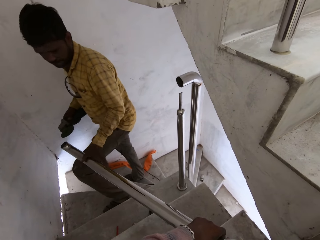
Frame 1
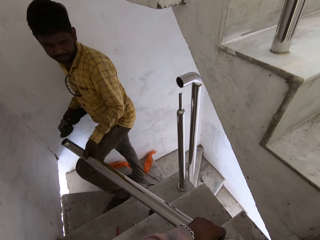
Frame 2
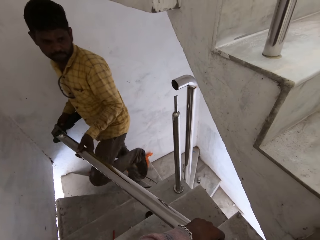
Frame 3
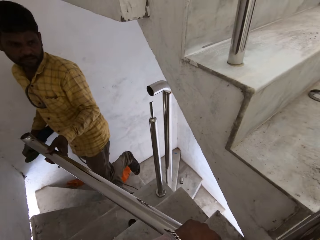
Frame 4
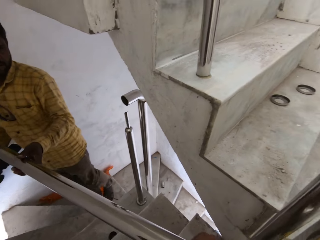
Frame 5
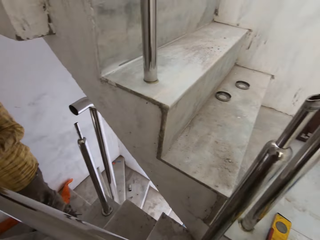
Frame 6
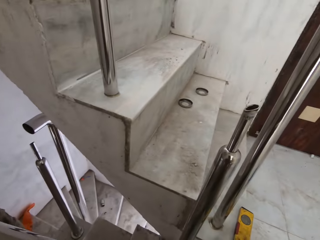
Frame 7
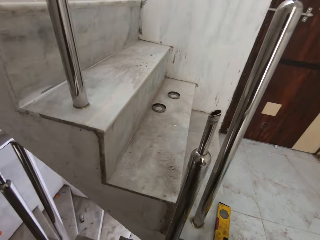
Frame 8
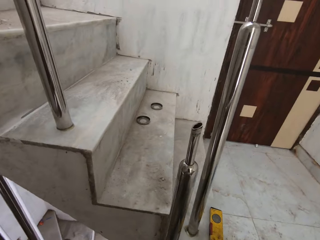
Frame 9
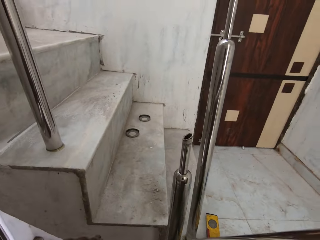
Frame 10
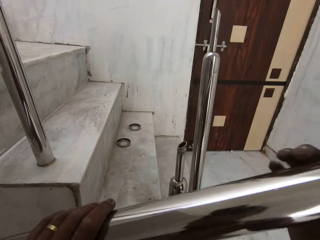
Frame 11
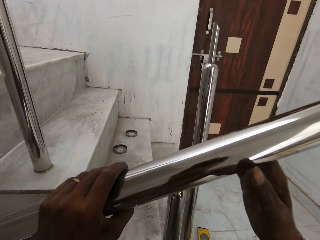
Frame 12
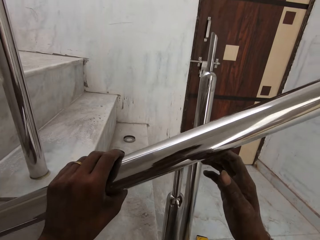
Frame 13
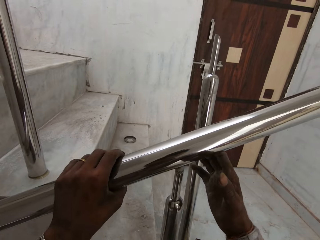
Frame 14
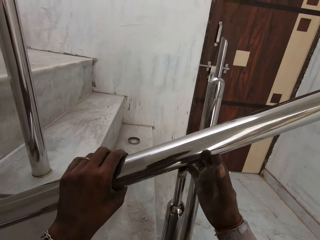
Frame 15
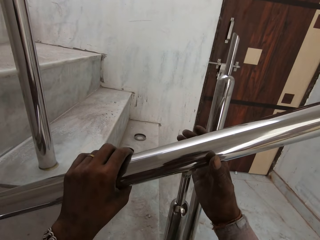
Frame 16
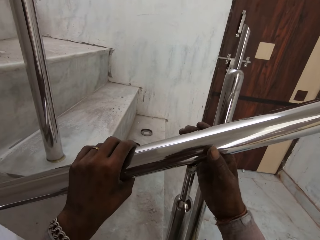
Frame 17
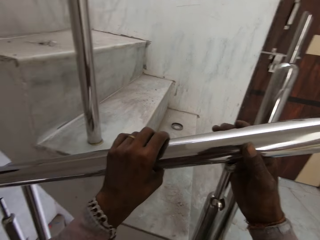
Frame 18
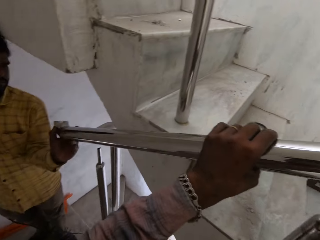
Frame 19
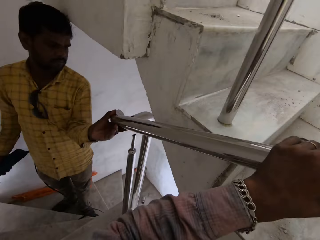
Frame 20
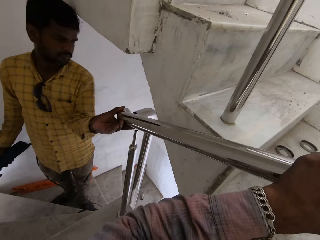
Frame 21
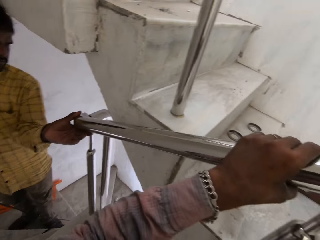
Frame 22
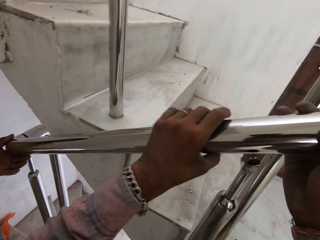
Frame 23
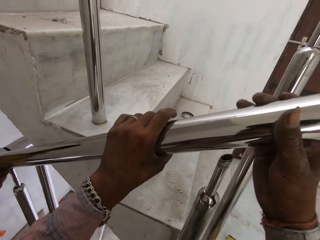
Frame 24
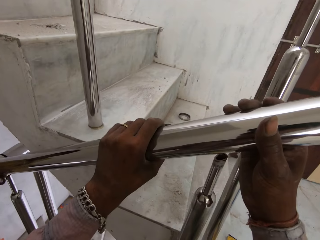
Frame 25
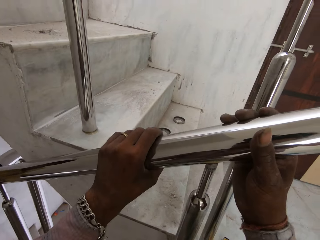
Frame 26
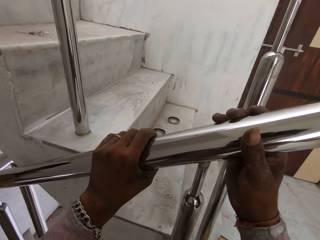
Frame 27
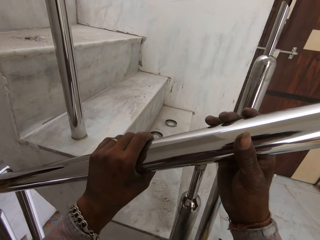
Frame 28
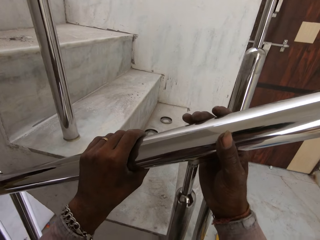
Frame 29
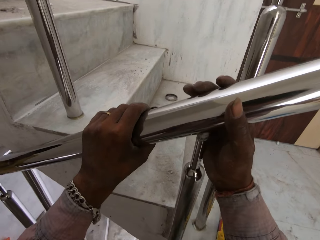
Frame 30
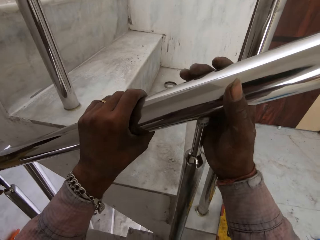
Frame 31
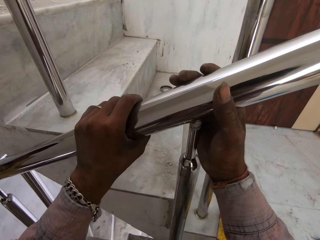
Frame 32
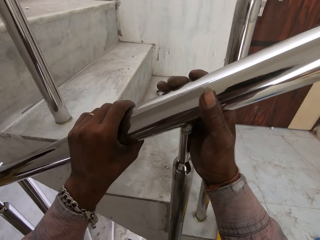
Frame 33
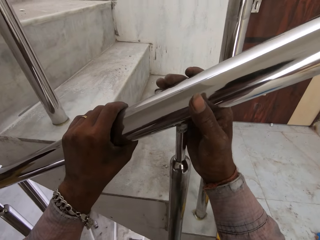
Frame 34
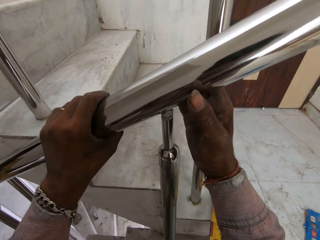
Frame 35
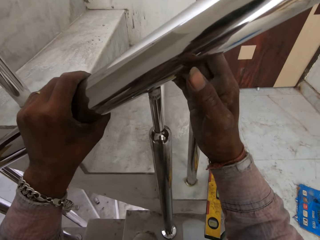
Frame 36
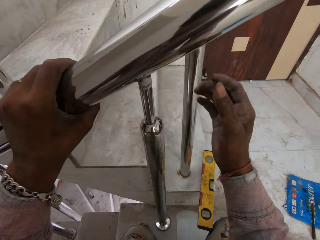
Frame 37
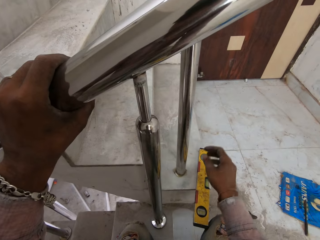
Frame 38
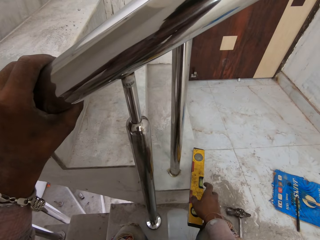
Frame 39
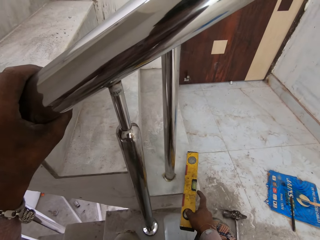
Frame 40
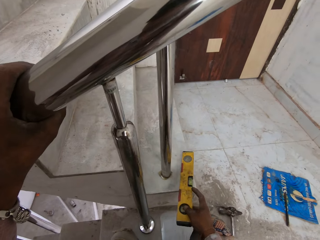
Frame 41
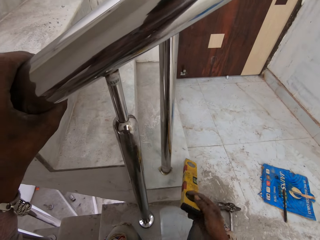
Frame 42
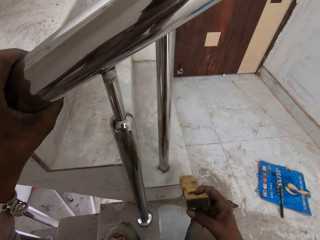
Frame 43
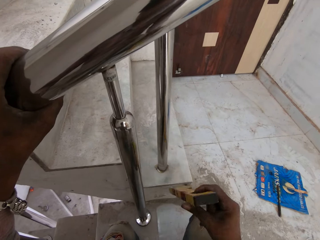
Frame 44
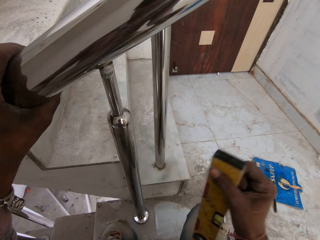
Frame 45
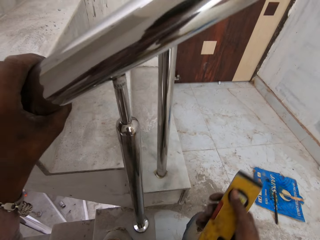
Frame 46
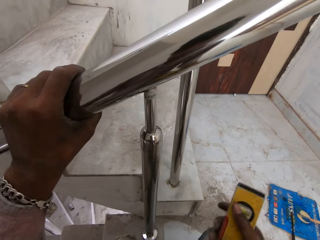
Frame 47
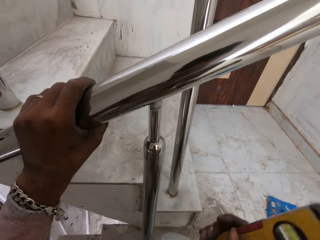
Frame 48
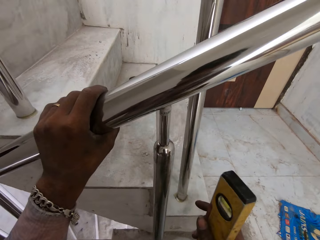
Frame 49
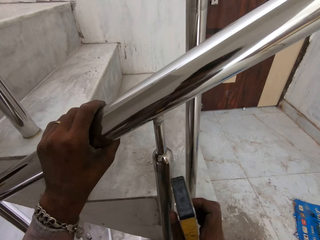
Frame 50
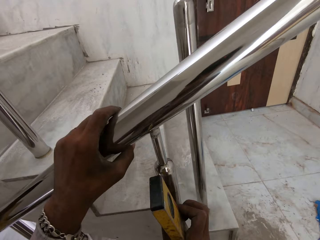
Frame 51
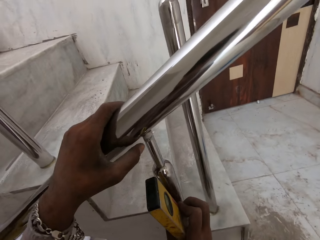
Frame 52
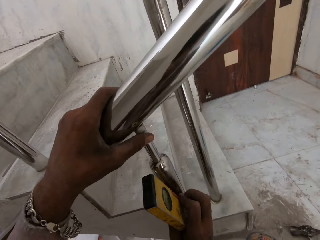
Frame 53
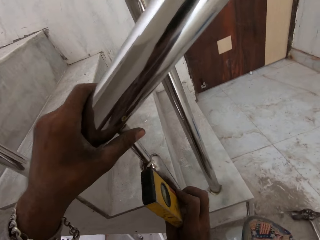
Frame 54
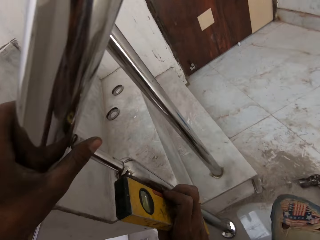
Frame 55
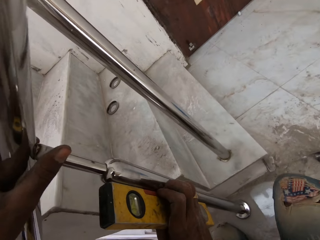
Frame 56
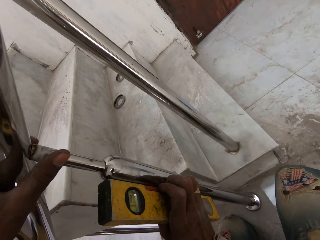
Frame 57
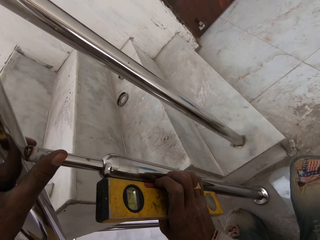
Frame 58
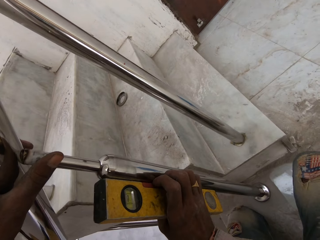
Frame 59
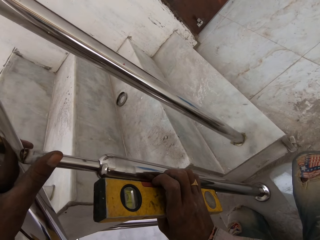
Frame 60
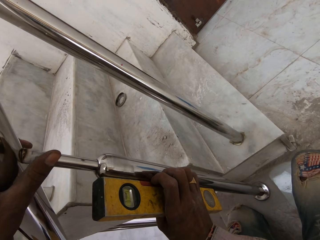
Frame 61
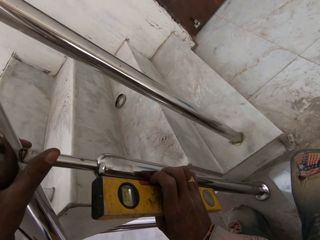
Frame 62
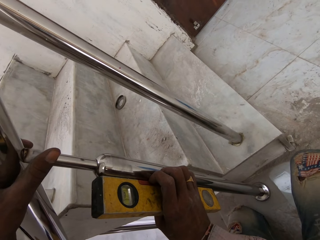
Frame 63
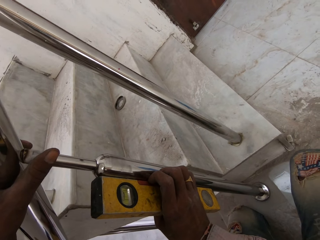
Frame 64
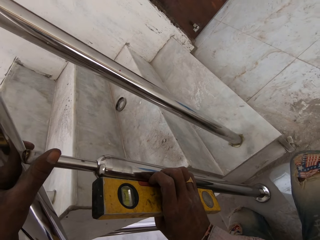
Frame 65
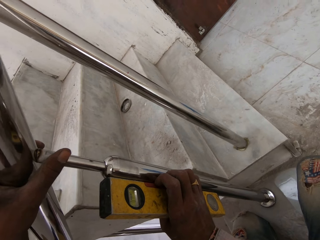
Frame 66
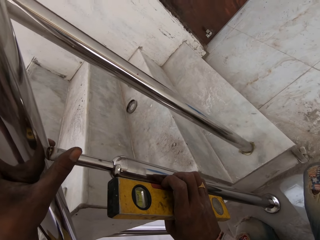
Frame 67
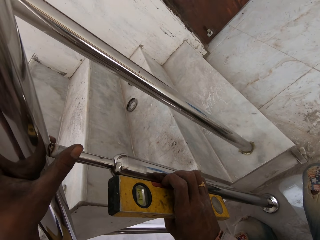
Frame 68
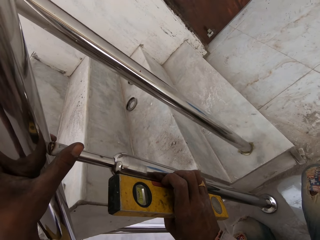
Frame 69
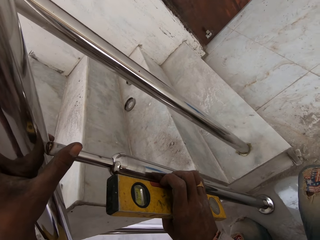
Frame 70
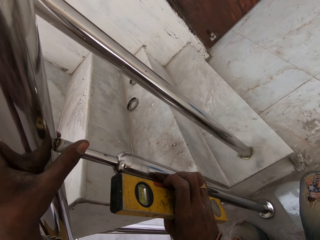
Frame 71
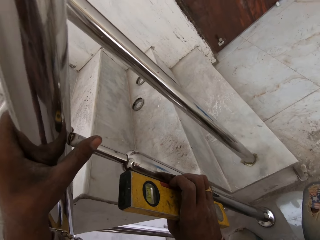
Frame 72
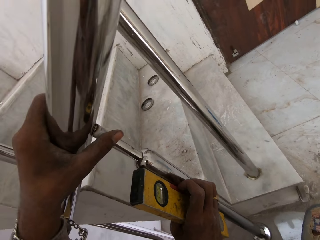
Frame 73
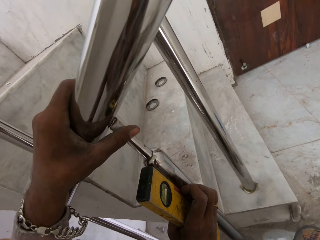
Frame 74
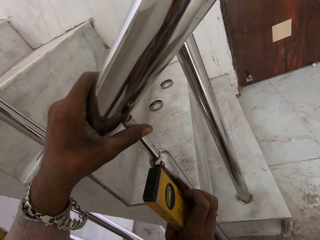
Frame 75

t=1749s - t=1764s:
The camera wearer holds the baluster with both hands. He aligns the metal rod. He holds the baluster with his left hand and picks the spirit level or level balance from the staircase with his right hand. He checks the level balance of the metal rod.

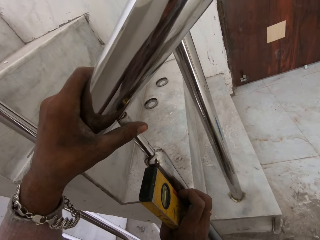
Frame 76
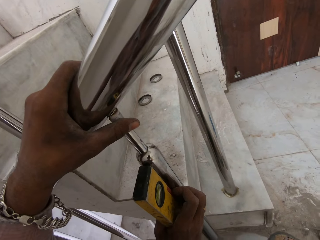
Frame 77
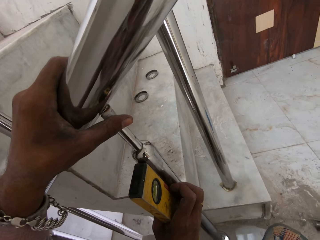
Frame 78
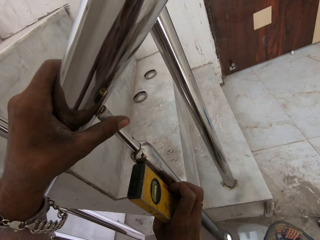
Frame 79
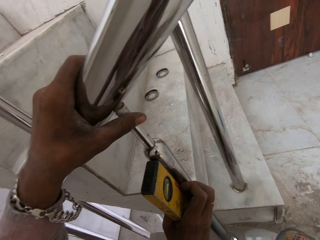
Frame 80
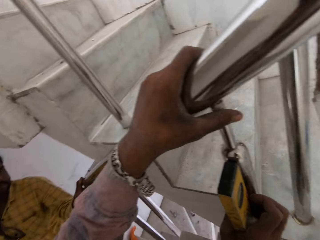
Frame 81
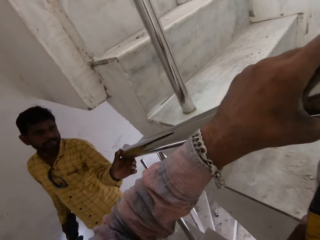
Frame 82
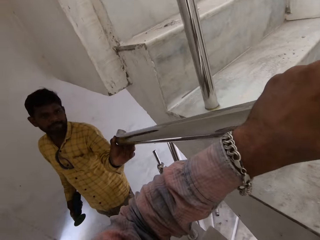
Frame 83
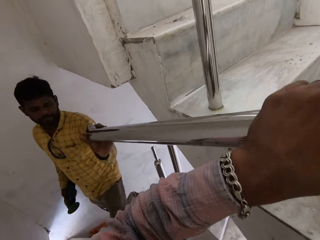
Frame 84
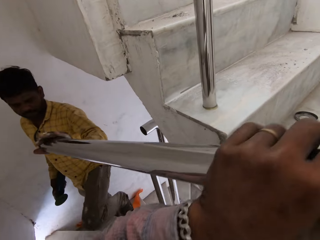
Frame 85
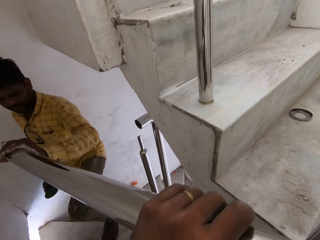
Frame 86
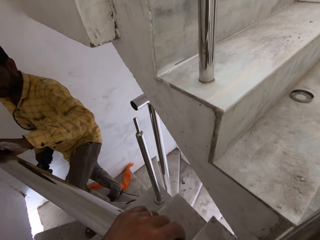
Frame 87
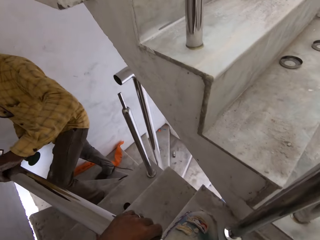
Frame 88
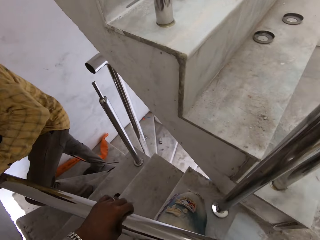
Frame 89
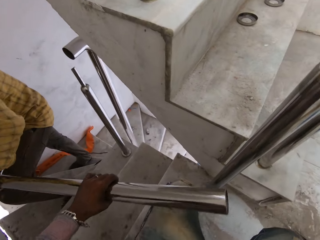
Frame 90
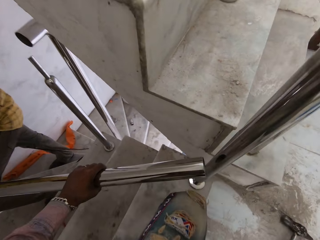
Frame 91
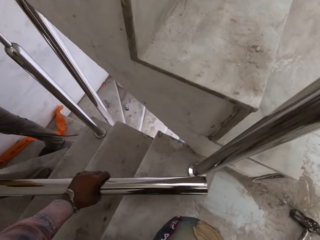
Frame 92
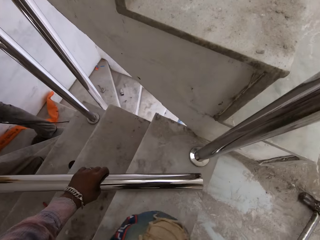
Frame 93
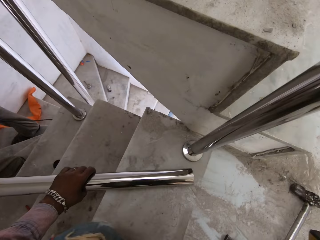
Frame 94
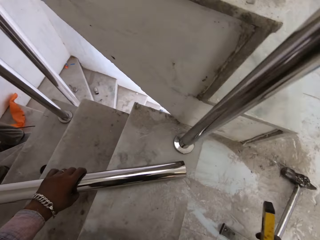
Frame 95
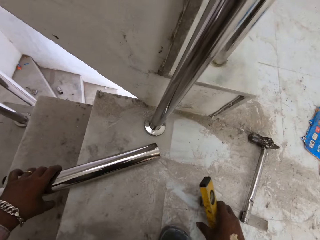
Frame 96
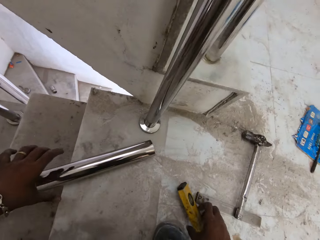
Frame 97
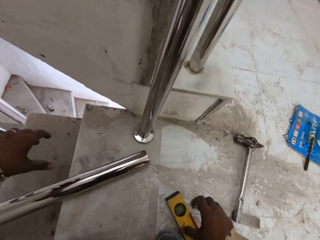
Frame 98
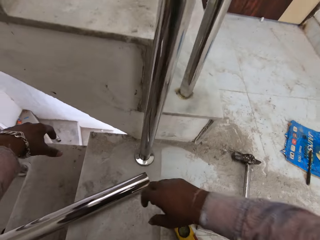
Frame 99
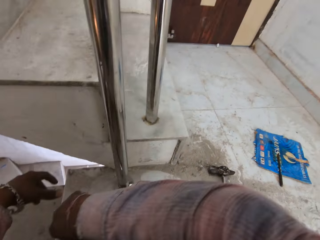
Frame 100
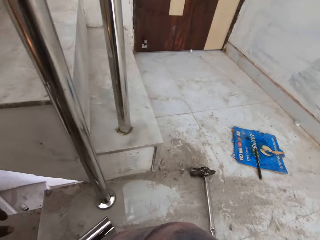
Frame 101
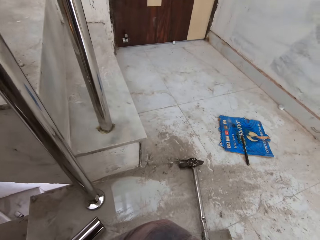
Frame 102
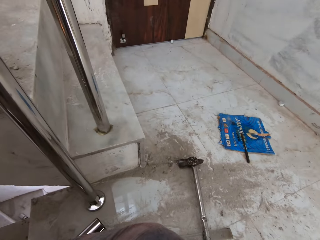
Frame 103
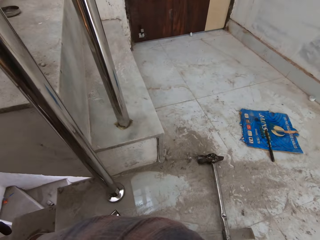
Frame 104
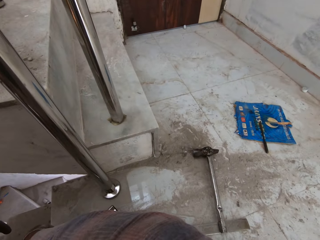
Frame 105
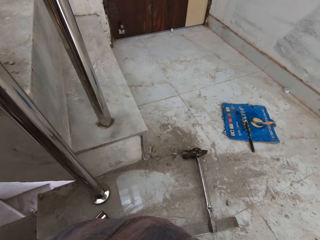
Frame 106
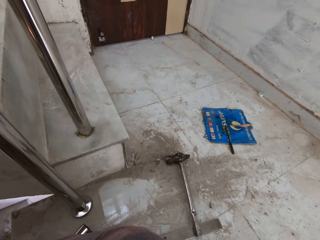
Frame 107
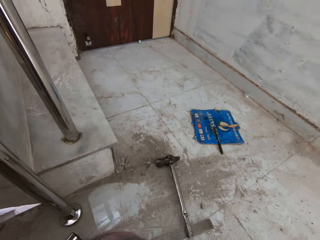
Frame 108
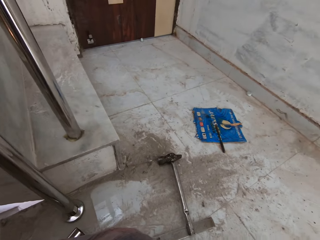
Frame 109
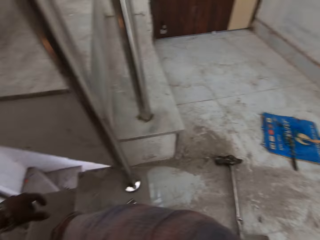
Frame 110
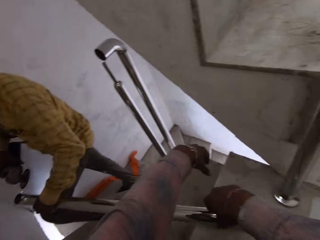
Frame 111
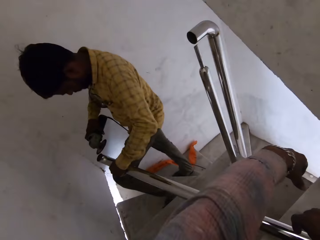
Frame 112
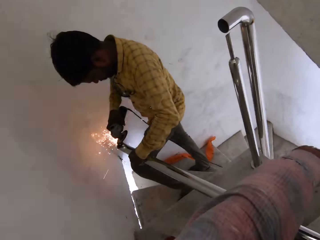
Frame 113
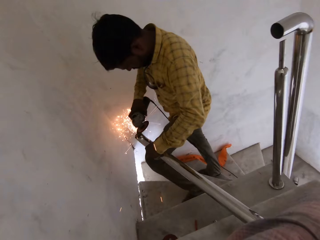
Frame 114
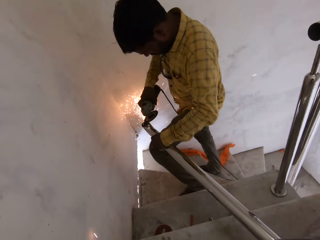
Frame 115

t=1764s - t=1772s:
The camera wearer places the metal rod on the stairs with a man. He drops the baluster with his left hand on the floor and drops the spirit level with his right hand on the floor. The man smoothens the baluster in his left hand with the grinder in his right hand. The camera wearer looks around the stairs.
